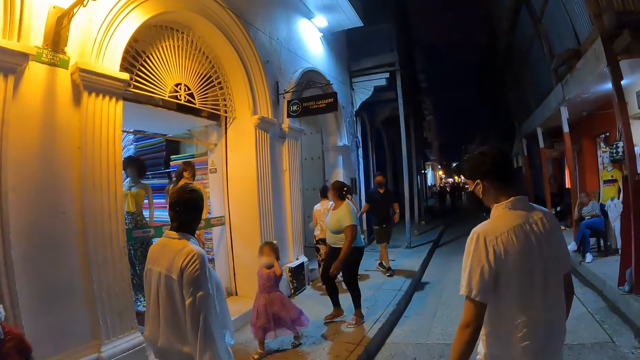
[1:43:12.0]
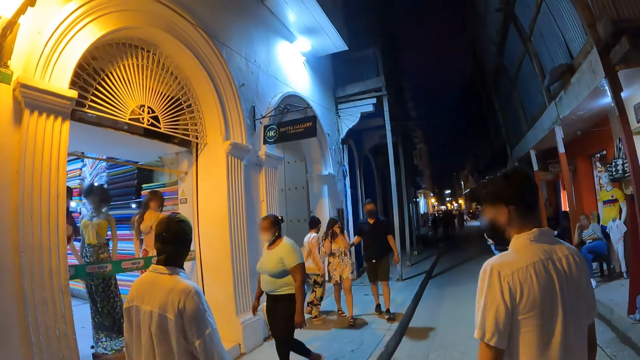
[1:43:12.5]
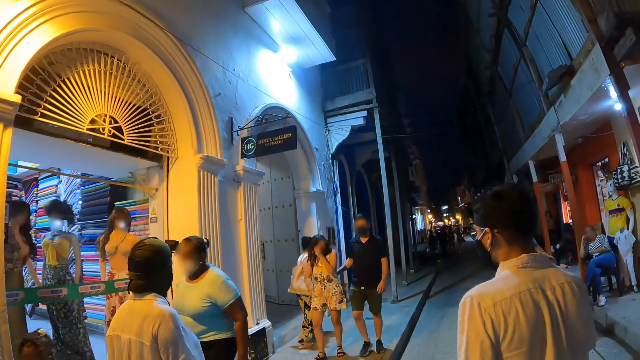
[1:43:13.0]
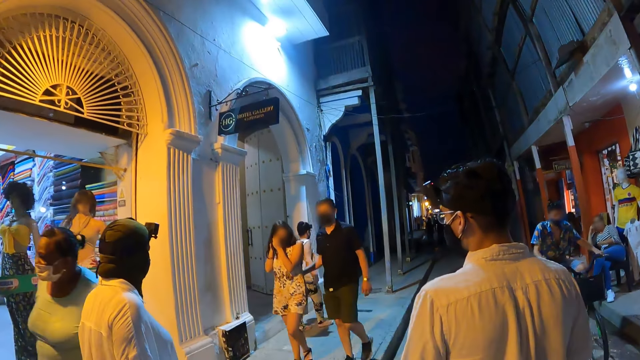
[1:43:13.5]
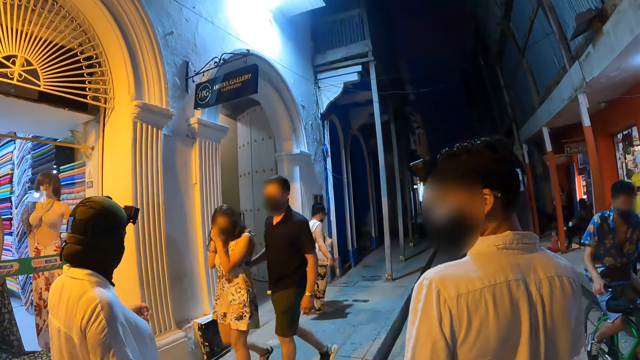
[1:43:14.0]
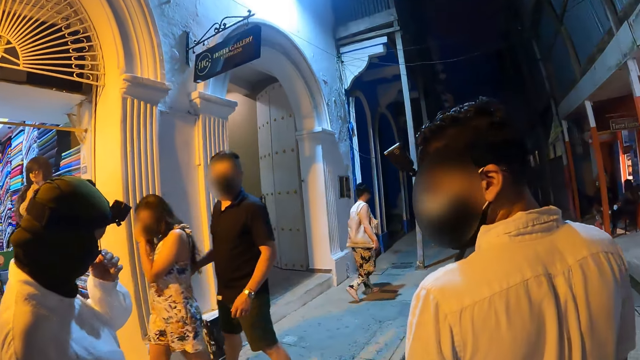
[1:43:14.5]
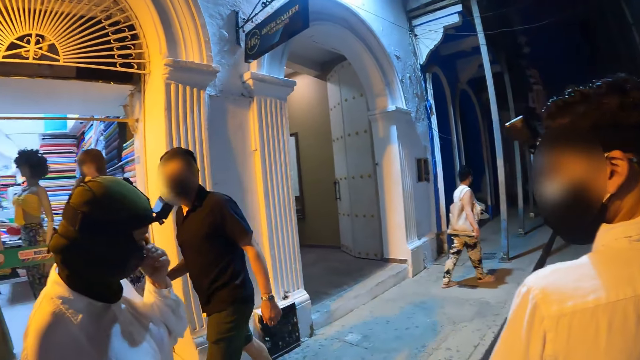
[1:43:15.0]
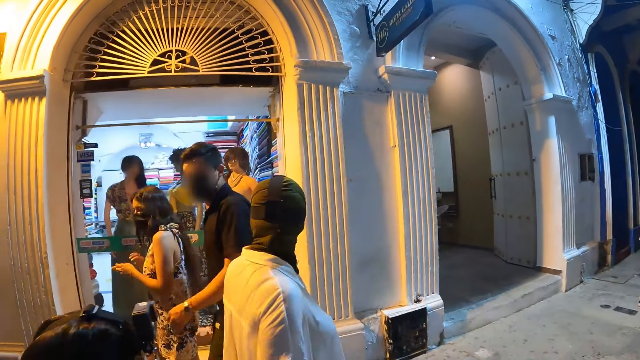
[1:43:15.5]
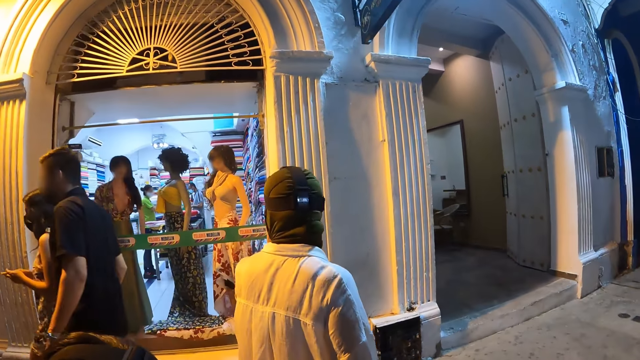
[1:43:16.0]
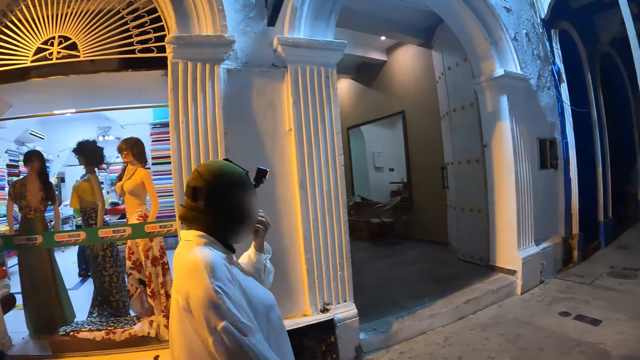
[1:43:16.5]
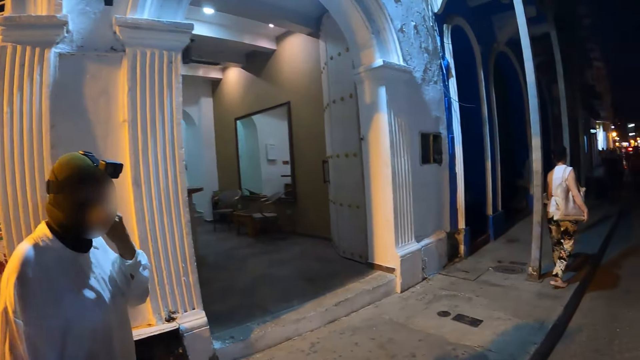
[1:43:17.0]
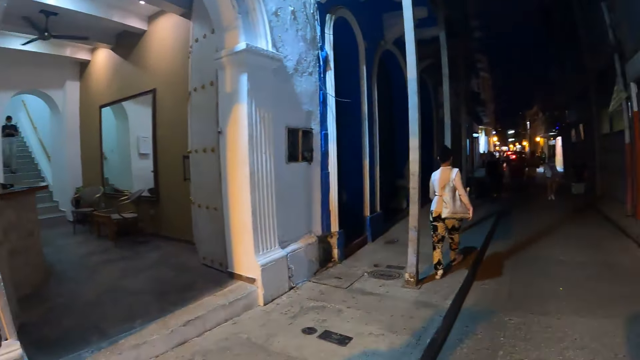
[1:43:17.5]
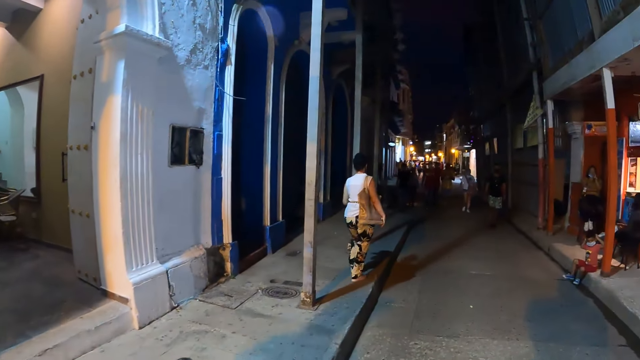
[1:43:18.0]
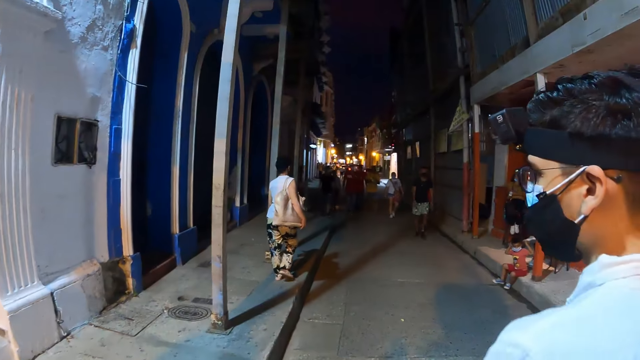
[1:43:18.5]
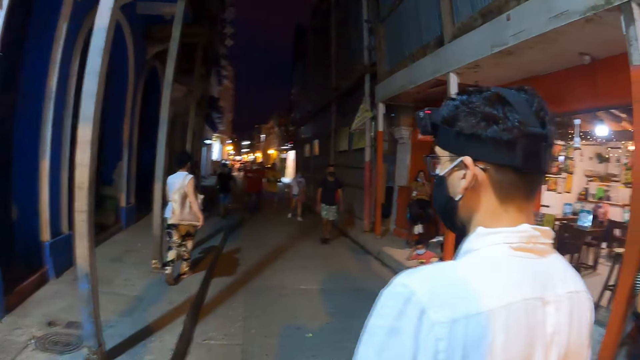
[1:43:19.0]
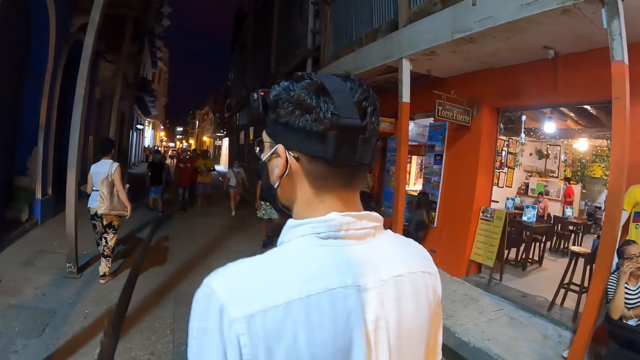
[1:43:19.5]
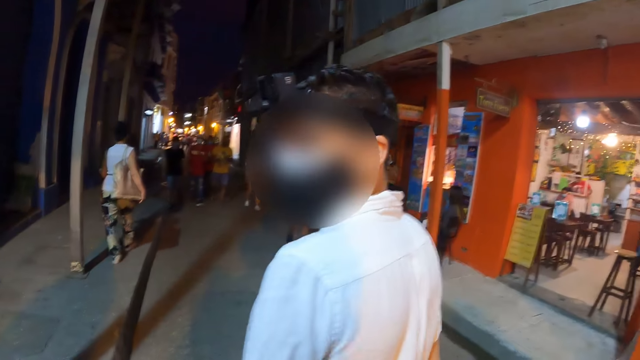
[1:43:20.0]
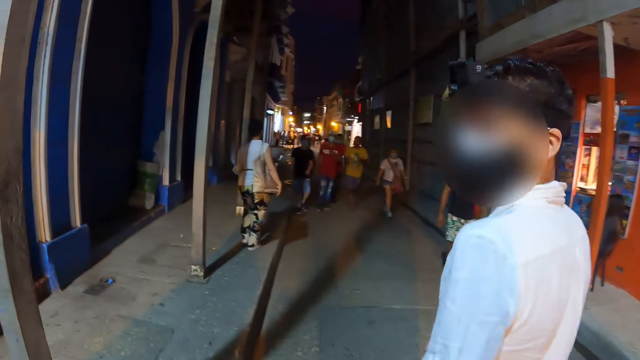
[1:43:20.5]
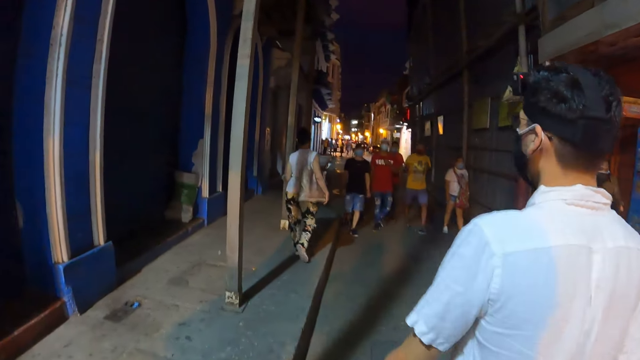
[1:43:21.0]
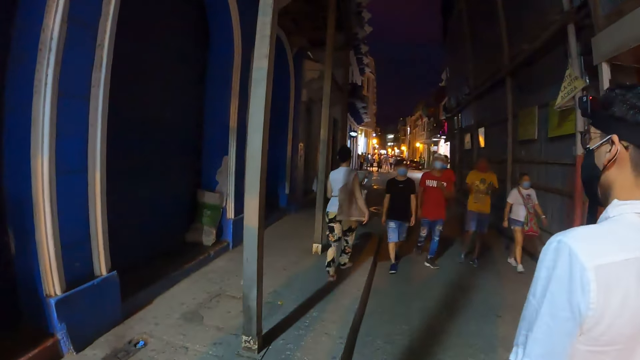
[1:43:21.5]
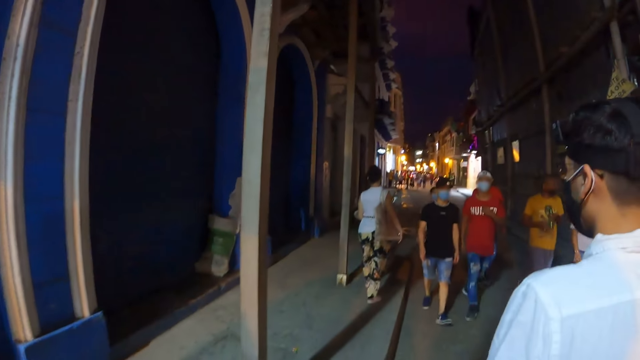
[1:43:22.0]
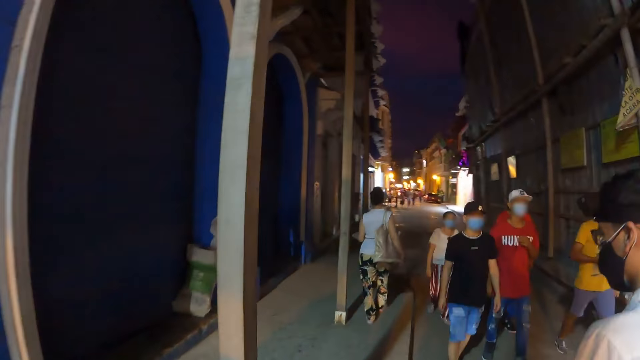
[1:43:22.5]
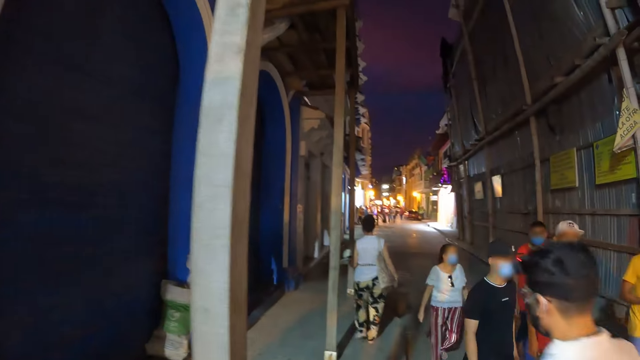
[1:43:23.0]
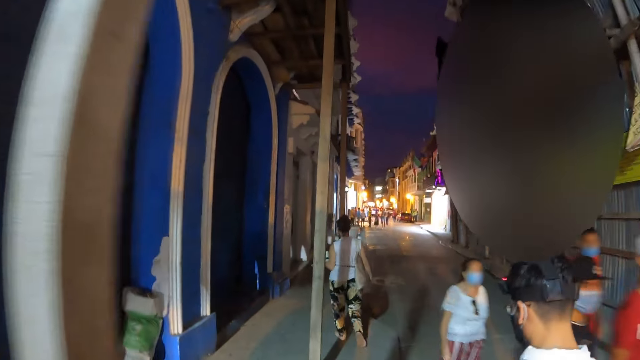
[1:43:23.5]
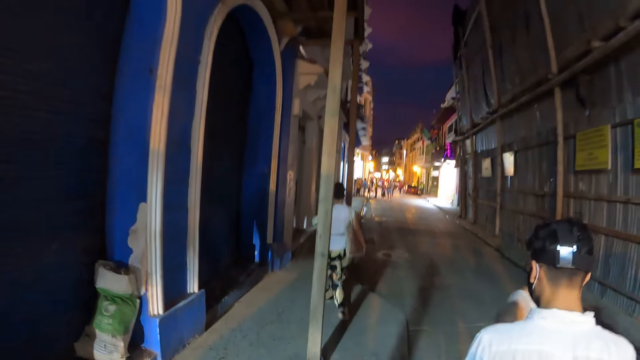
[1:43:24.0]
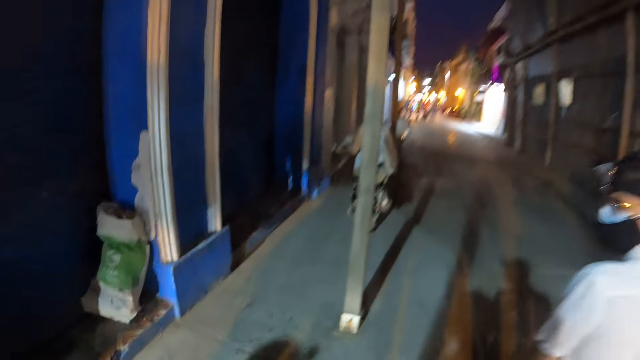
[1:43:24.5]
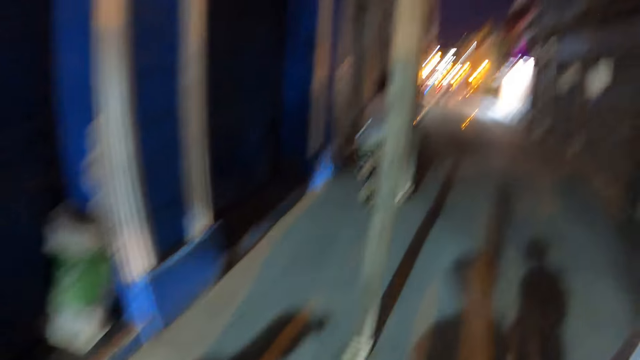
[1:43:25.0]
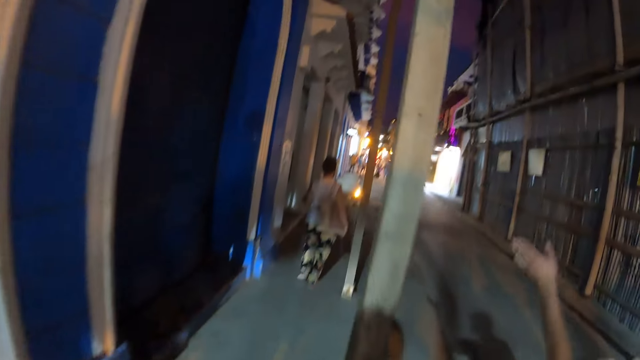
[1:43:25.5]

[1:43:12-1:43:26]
A woman adjusts the mask on her face with her left hand. A man converses with the camera wearer. The camera wearer walks on the sidewalk.

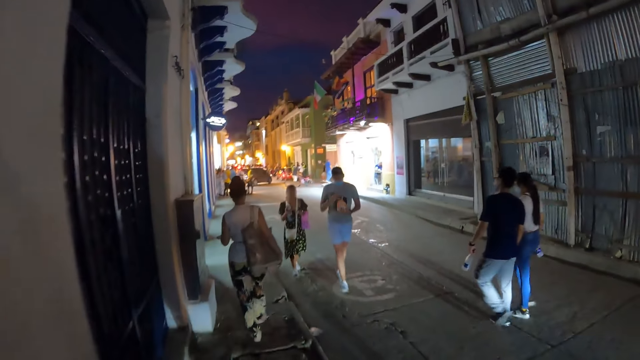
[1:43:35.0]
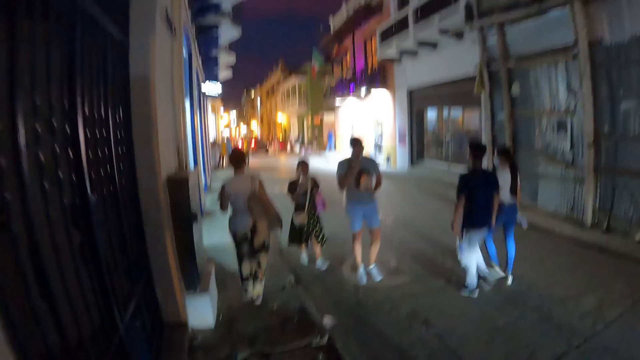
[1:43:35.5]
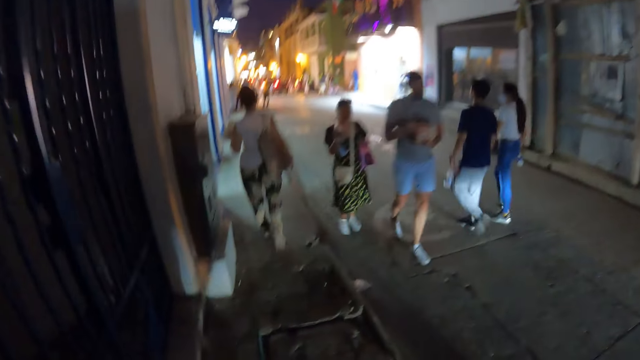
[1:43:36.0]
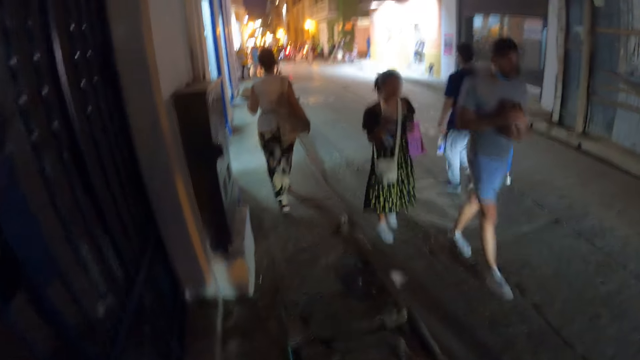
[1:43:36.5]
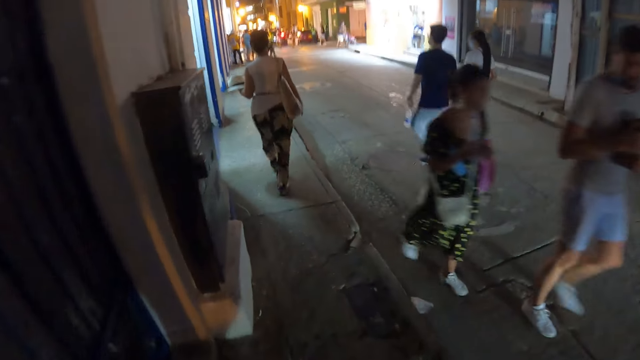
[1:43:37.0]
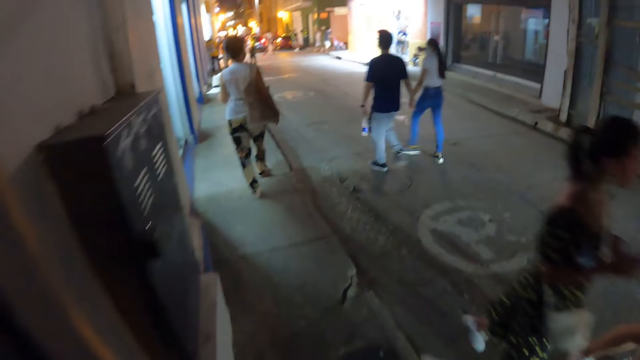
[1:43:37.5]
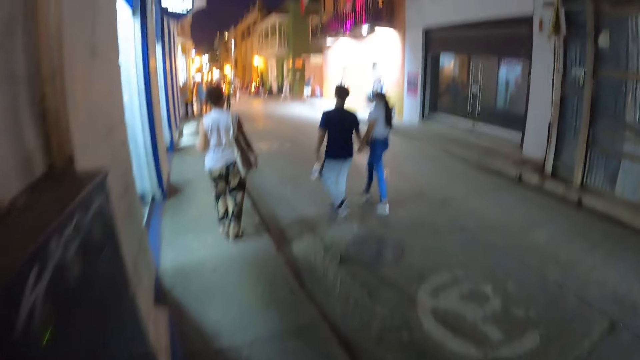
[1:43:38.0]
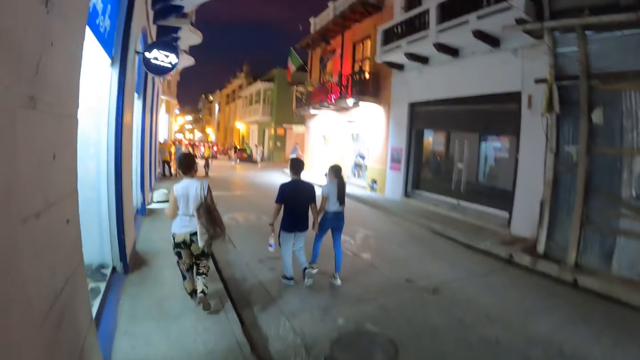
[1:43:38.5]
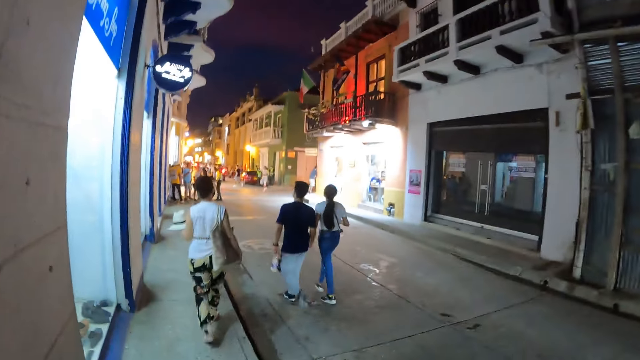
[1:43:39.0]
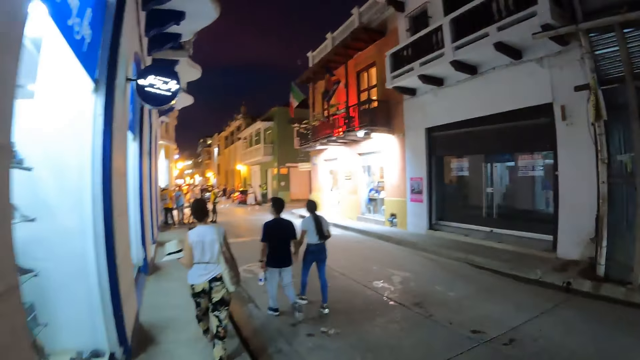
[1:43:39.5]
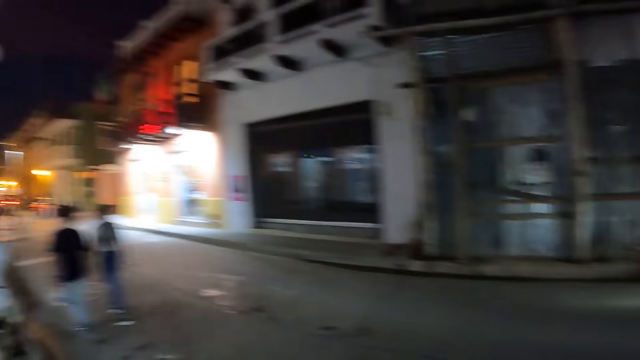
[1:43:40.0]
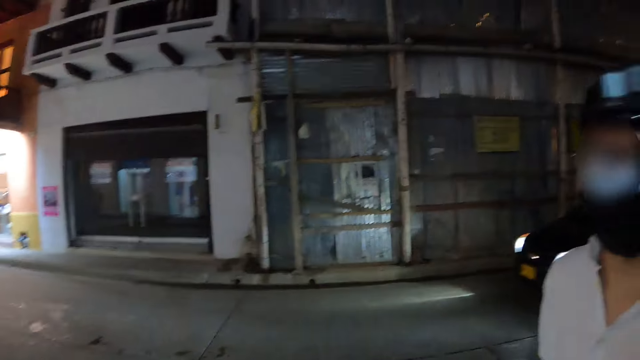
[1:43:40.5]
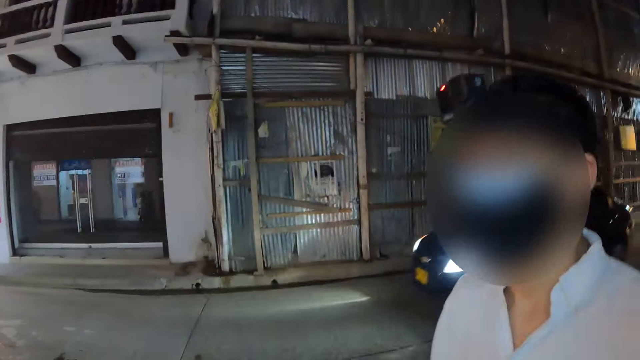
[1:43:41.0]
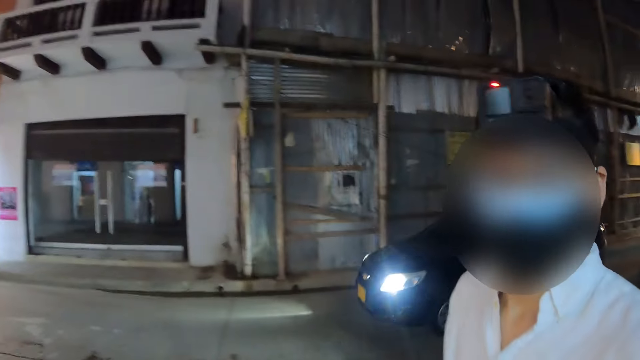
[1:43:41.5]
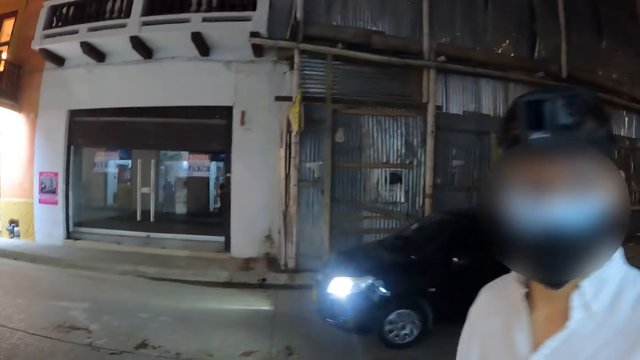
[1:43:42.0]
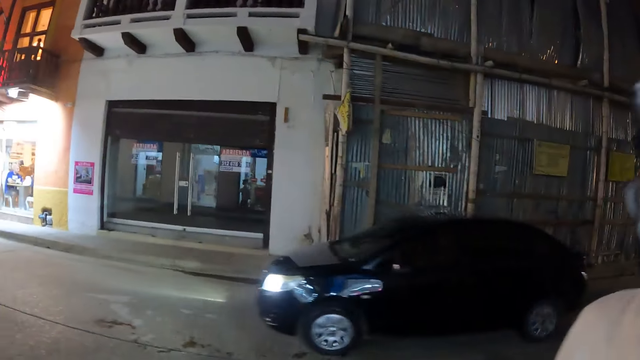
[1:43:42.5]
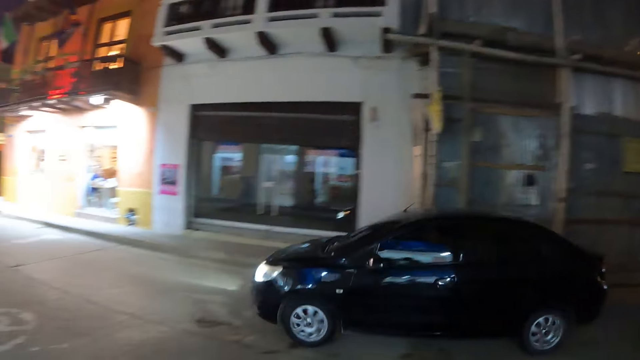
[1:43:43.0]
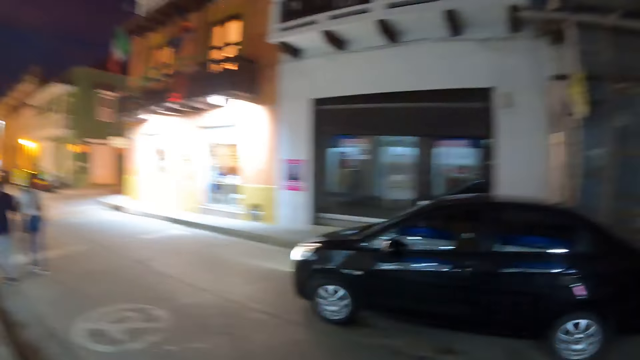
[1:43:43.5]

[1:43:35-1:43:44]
A man and a woman walk past the camera wearer. The camera wearer interacts with a man. They converse with another woman.
